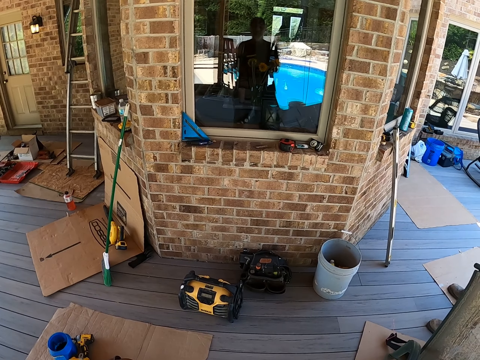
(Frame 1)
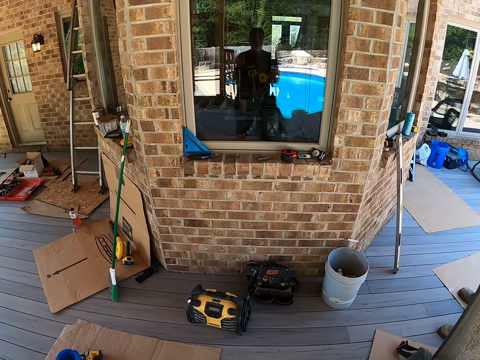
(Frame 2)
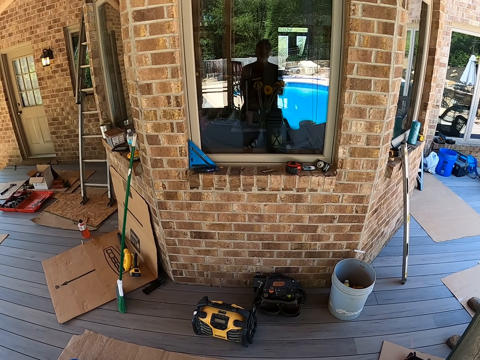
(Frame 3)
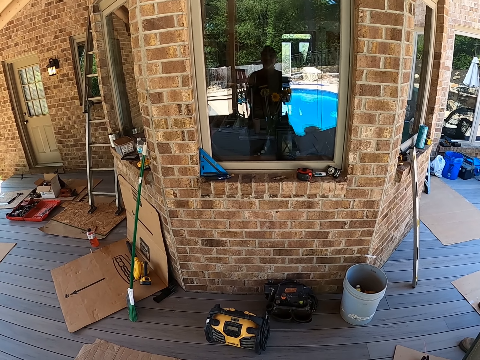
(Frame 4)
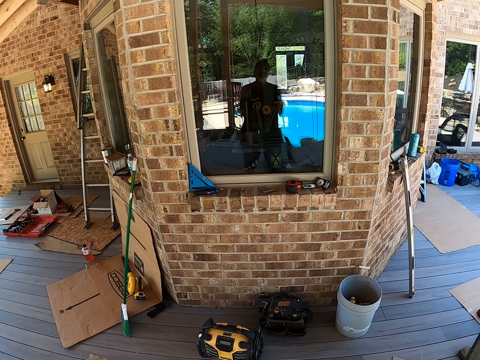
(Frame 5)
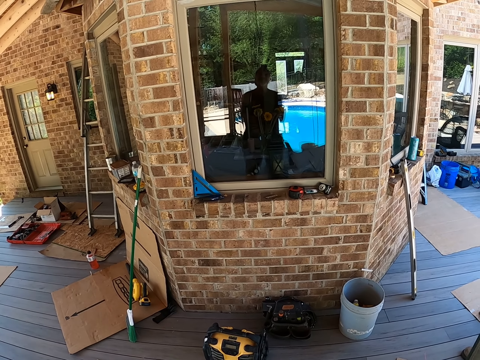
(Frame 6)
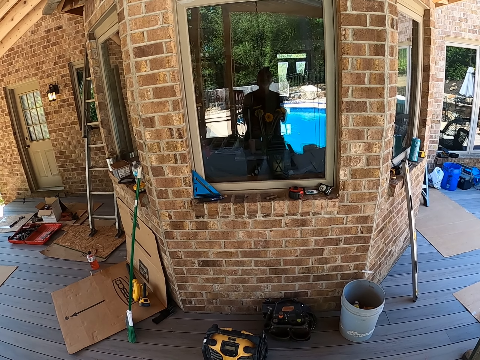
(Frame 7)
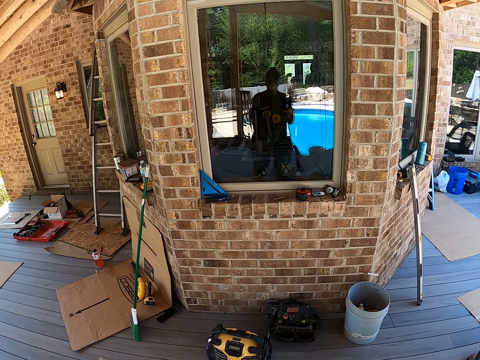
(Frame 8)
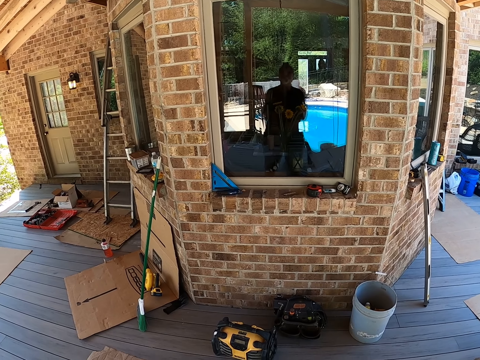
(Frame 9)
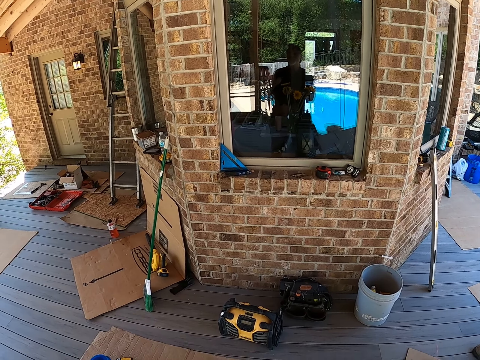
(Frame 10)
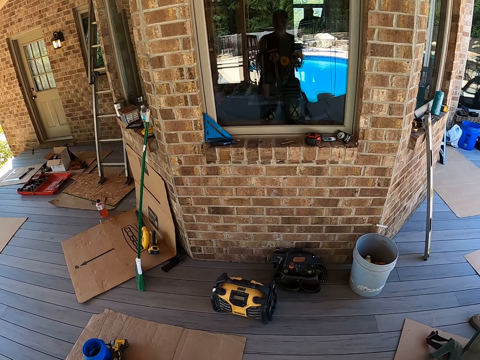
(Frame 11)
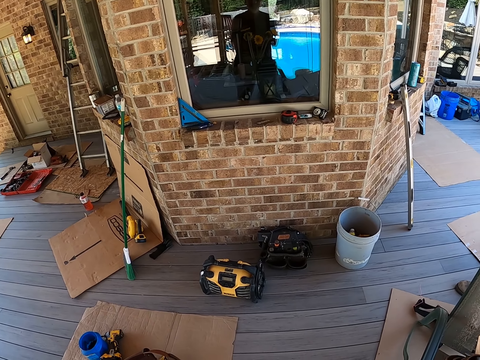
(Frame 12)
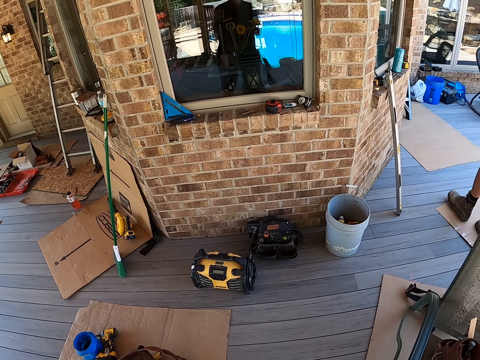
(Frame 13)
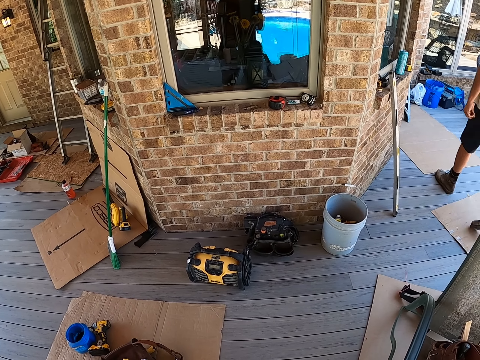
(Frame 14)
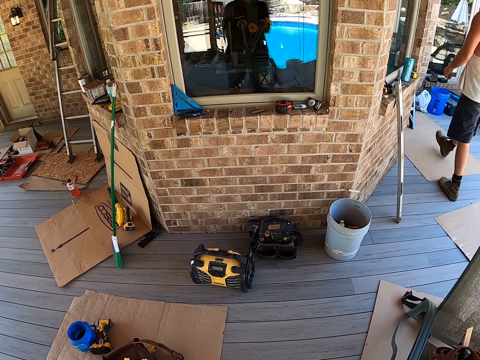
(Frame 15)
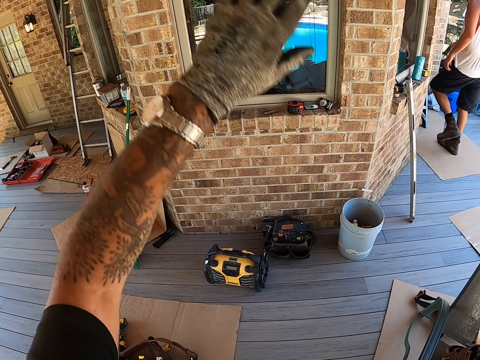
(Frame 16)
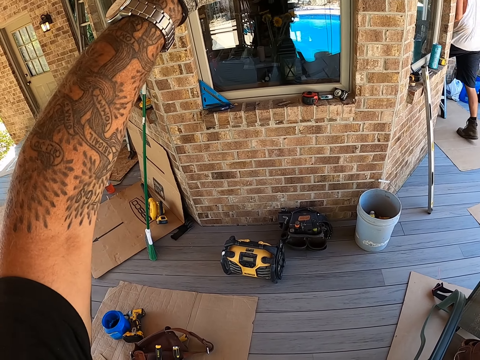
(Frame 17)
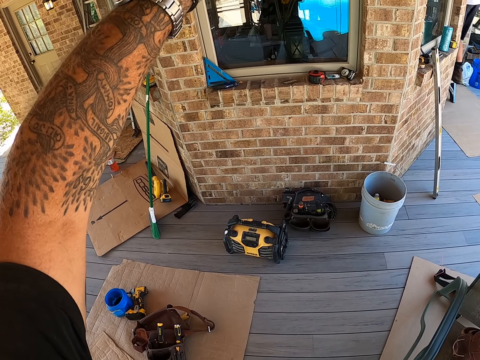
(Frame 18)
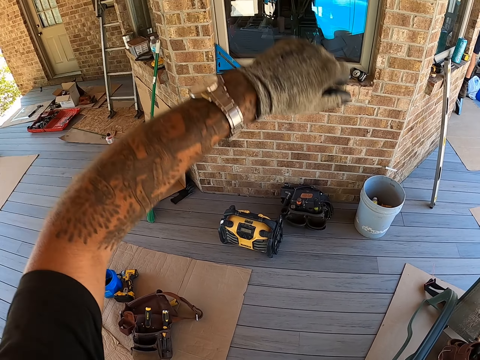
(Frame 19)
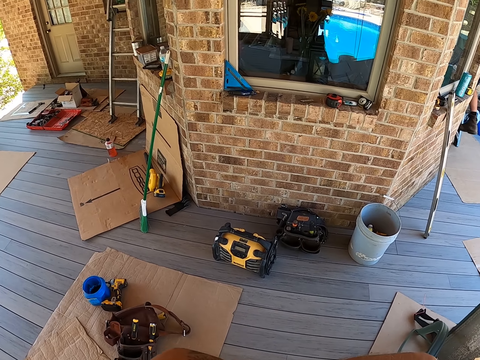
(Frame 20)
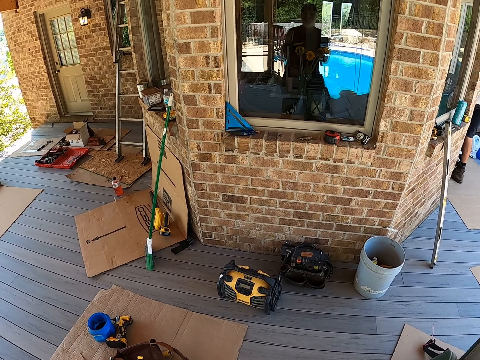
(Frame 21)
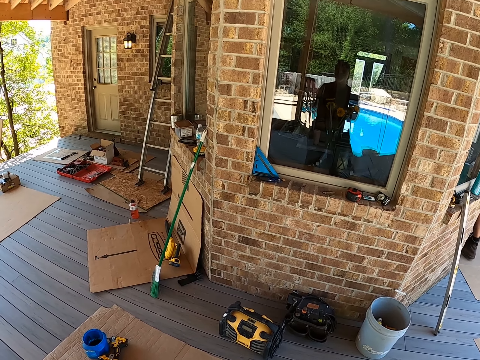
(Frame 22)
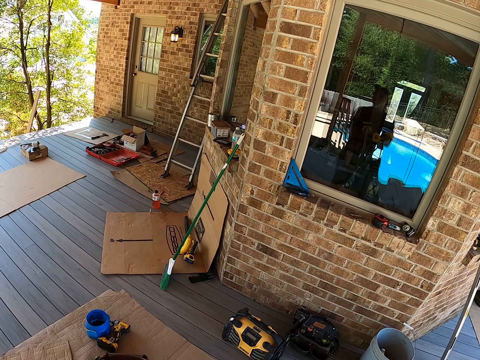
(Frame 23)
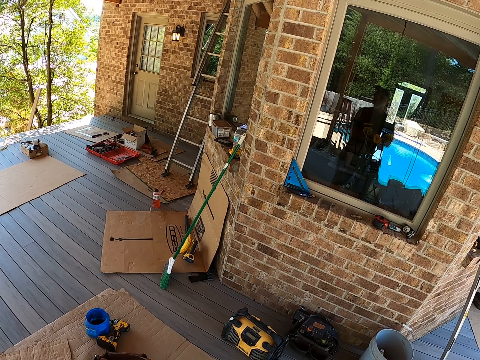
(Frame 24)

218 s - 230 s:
A person walks to the house. The camera wearer stretches his hand. He moves his hands.

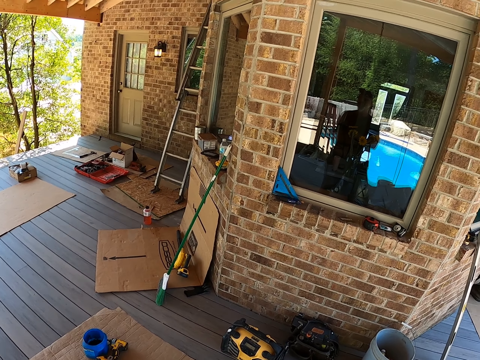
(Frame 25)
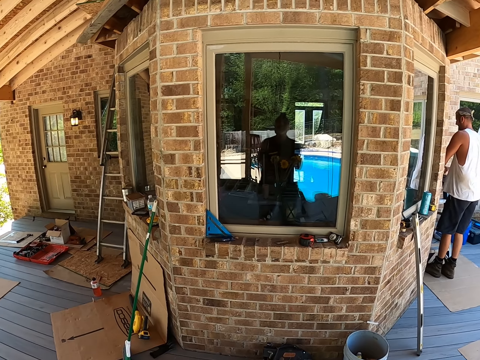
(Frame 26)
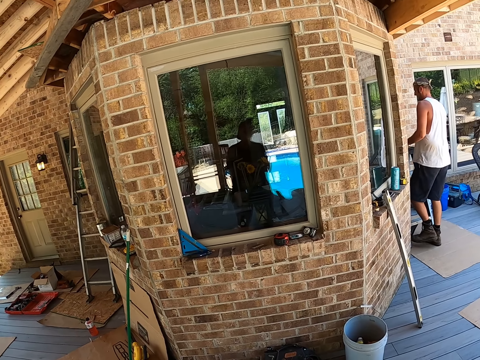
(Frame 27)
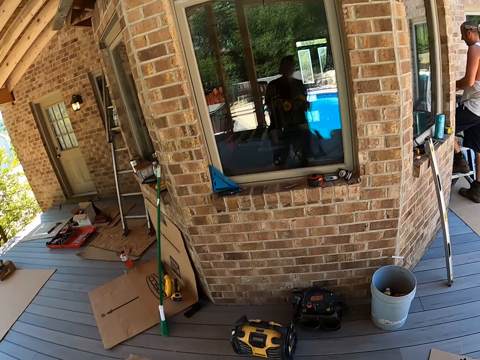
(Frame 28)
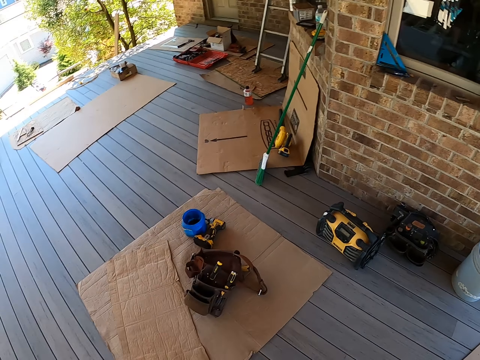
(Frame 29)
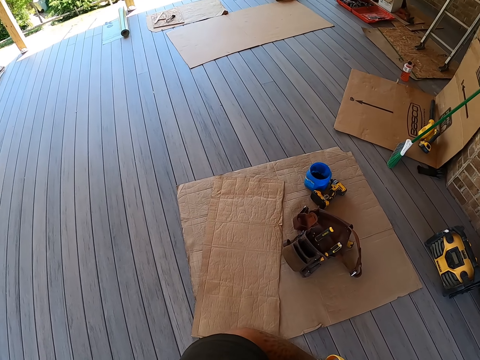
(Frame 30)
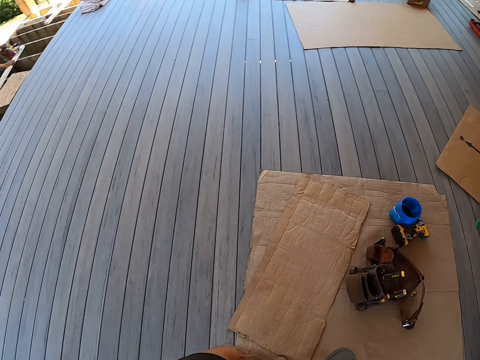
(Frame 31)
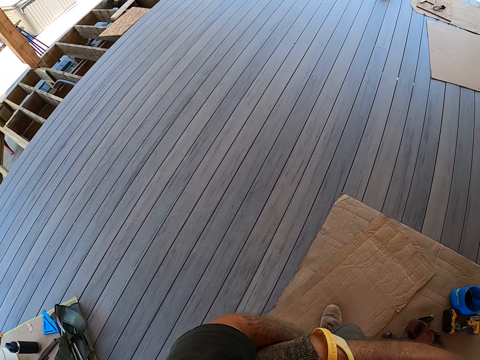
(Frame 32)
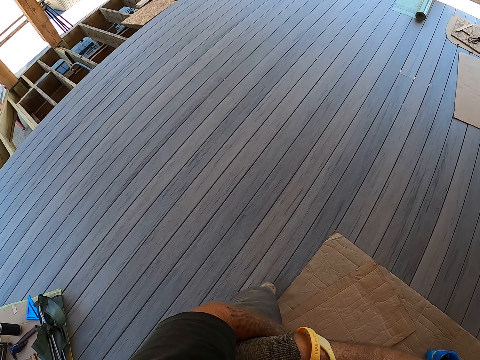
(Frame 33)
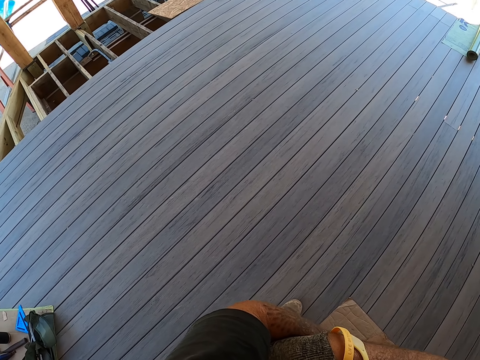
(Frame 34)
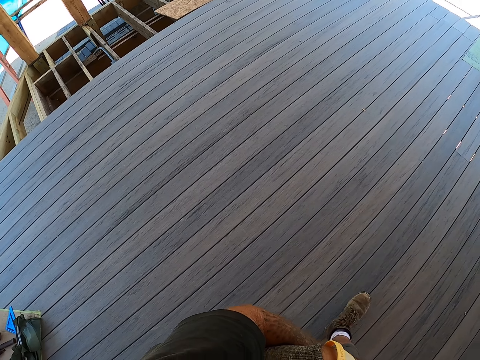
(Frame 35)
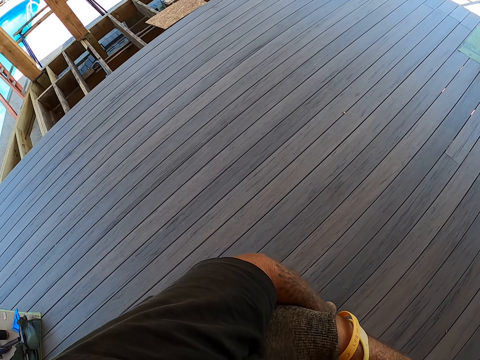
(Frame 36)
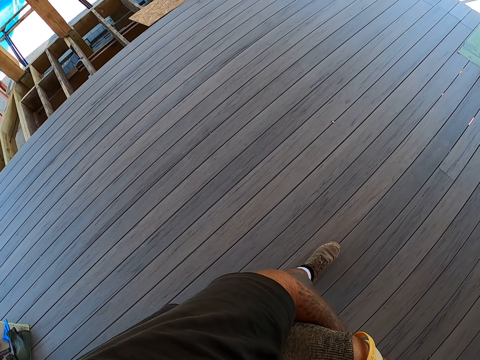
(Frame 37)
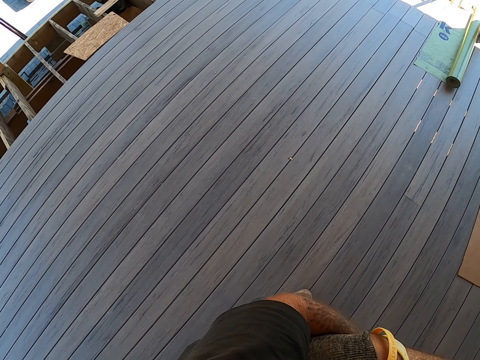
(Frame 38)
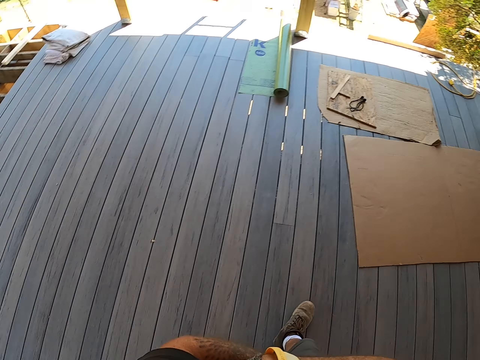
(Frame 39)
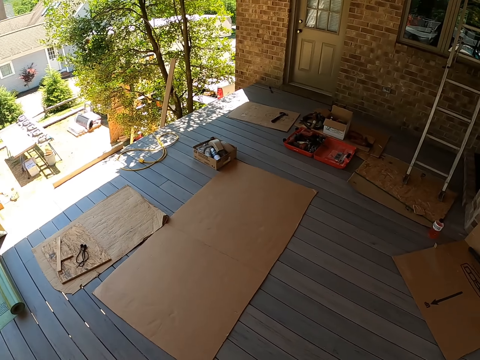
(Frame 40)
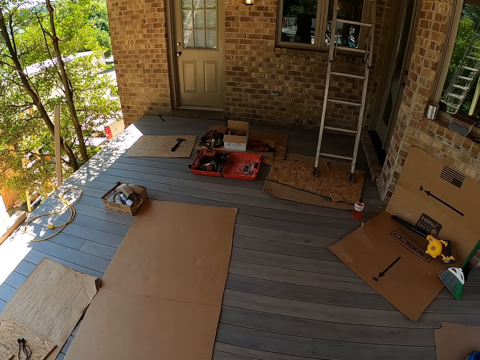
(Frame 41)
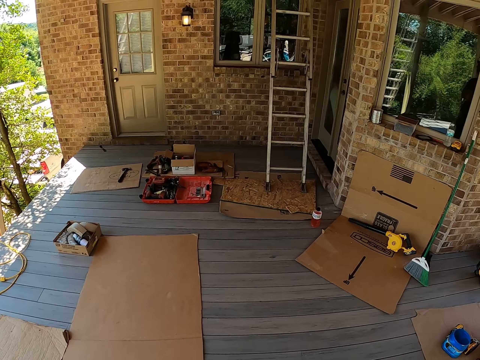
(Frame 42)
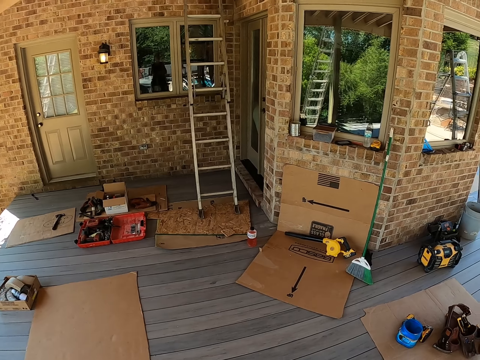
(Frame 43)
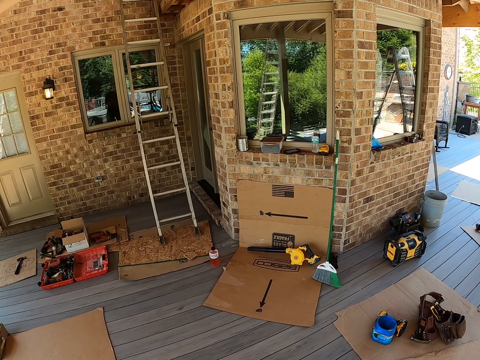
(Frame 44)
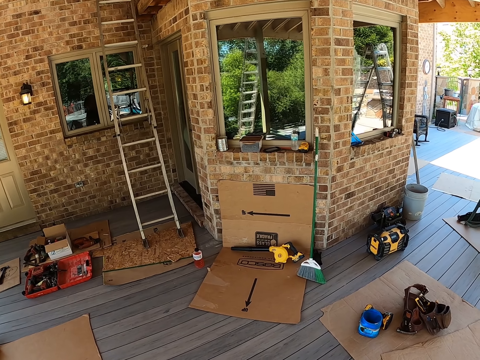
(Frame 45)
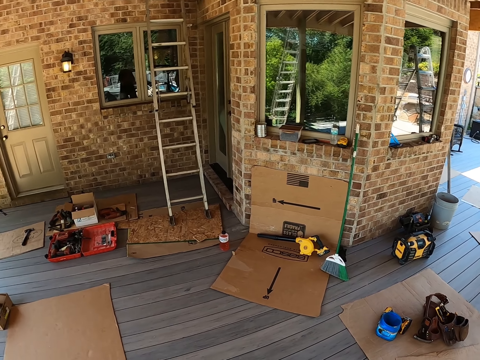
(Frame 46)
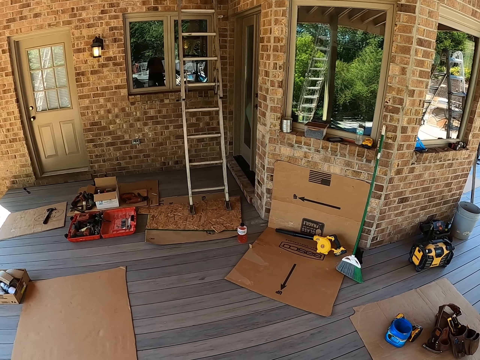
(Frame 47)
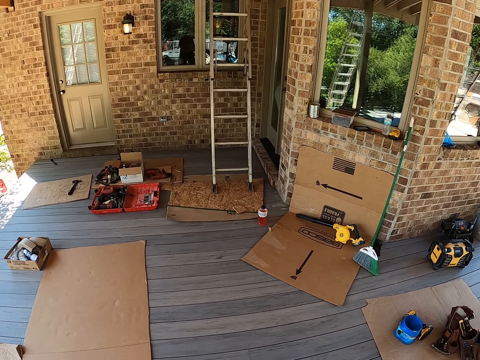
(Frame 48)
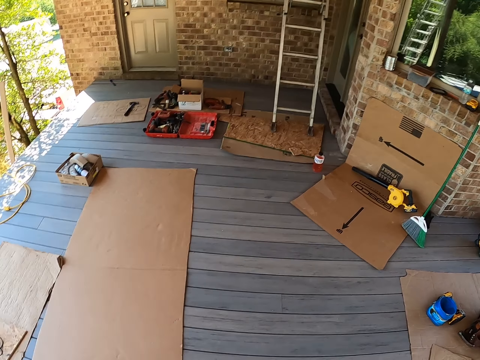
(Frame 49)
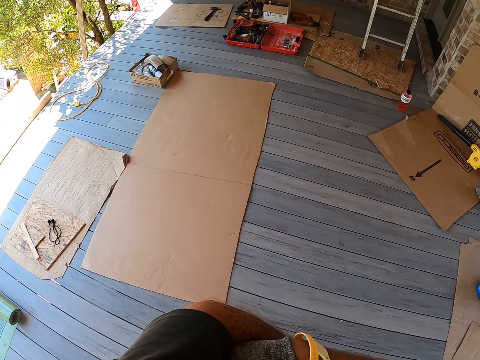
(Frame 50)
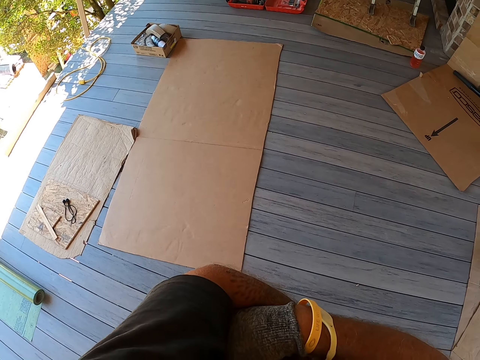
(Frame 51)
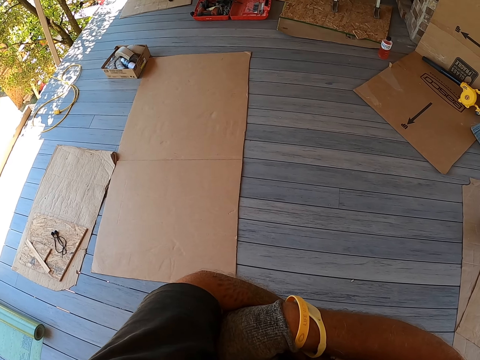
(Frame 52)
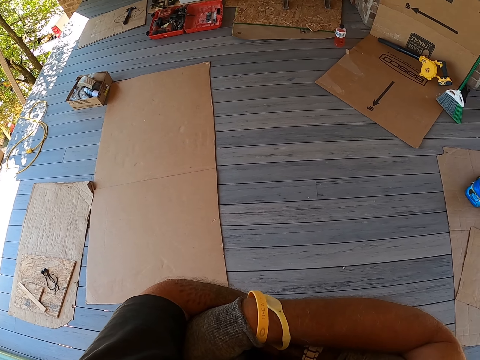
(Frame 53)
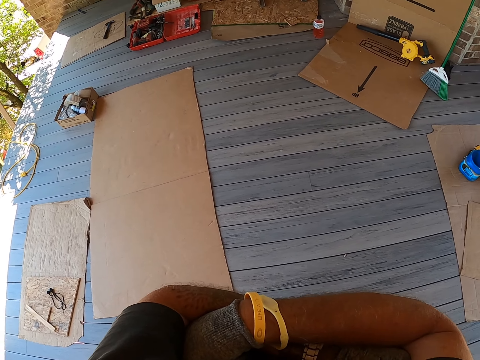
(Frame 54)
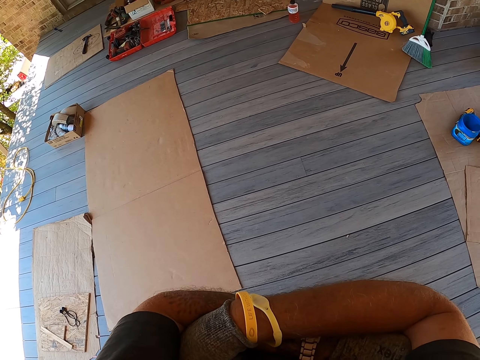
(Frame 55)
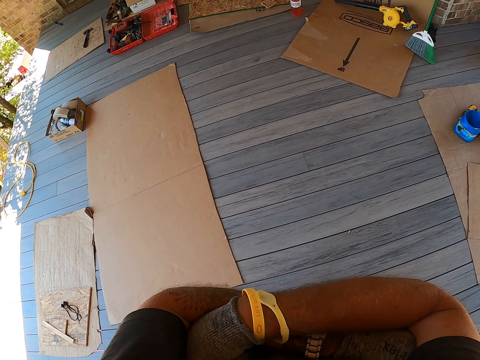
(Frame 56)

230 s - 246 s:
The camera wearer looks around the site. They walk around the building. They look around.
